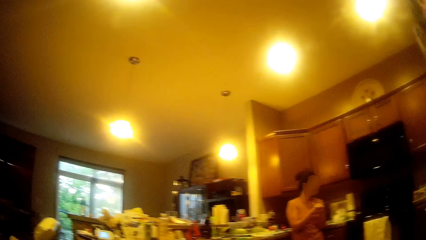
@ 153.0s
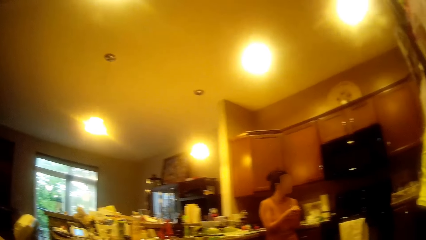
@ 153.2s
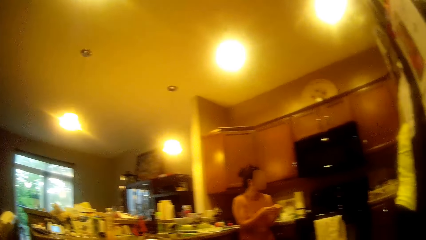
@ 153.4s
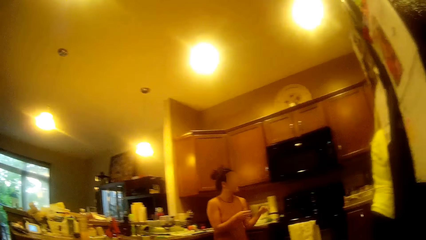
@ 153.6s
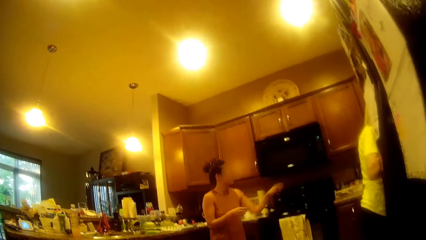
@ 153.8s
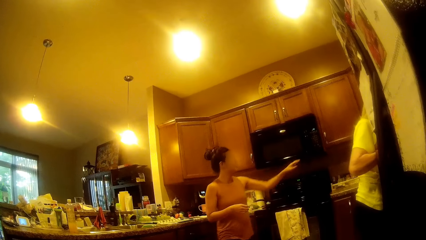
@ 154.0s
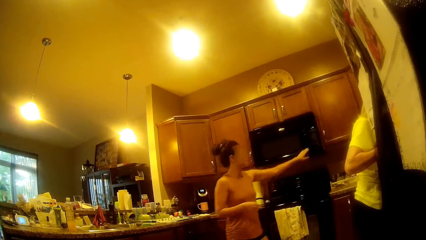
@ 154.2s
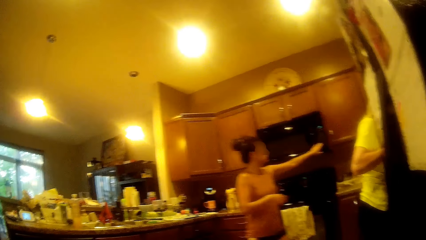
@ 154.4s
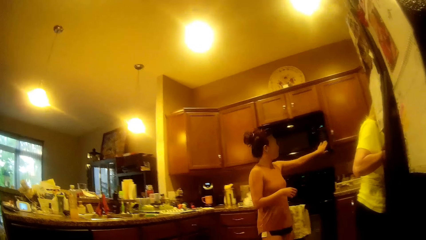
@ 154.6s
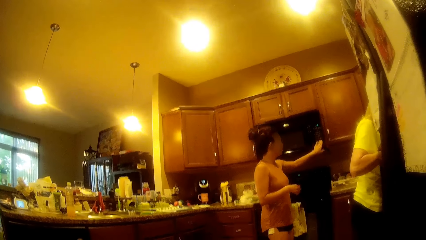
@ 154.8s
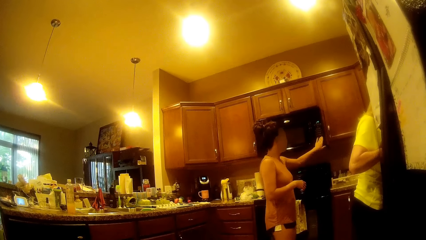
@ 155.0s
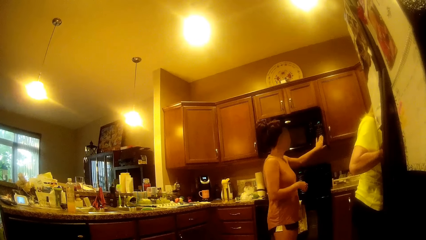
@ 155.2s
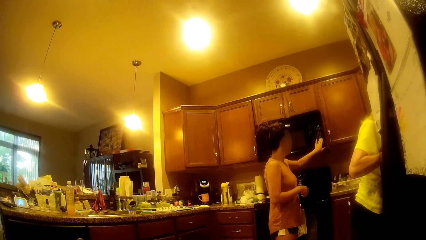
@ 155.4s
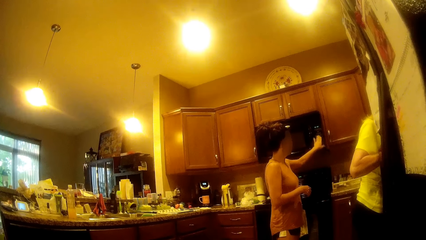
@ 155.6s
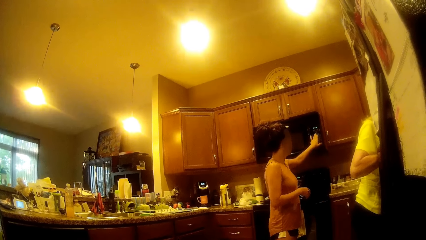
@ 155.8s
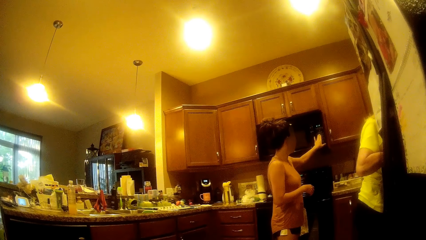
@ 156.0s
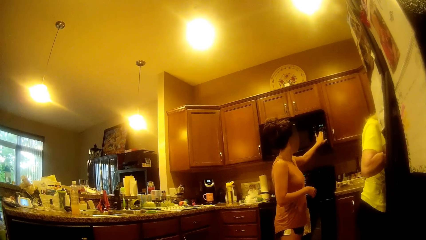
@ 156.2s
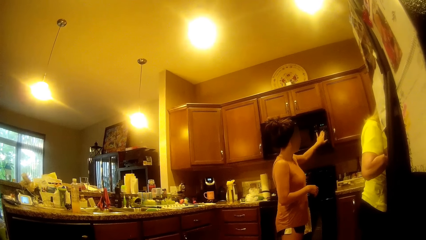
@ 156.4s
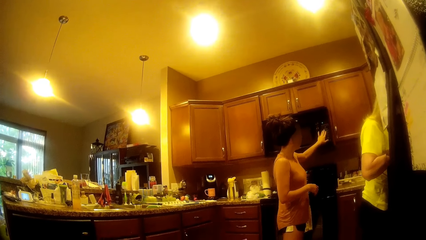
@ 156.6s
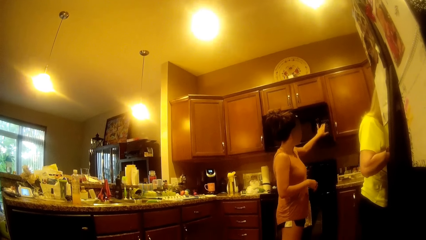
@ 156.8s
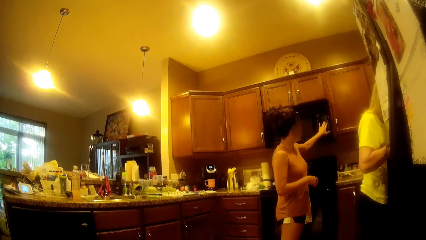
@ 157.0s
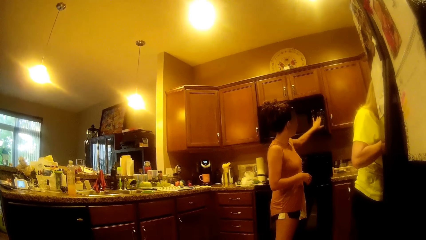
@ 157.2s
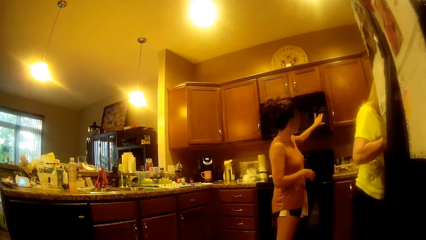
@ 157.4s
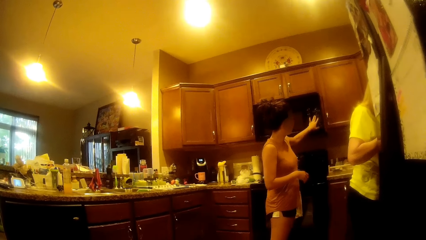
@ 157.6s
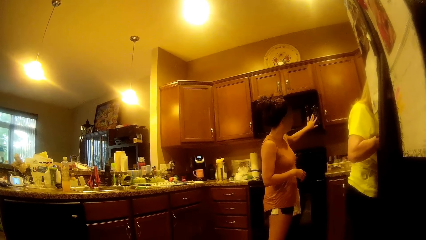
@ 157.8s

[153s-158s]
The woman lifts the hand. The woman presses some buttons on a microwave attached to a top cabinet with her left hand. The camera wearer interacts with the woman.

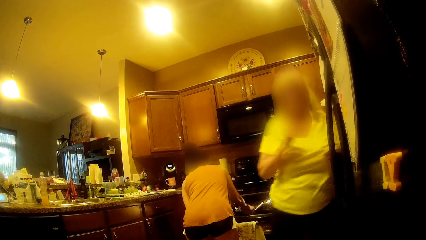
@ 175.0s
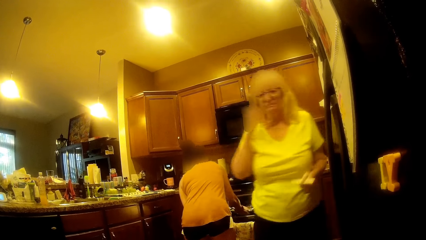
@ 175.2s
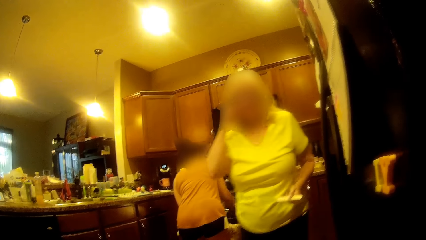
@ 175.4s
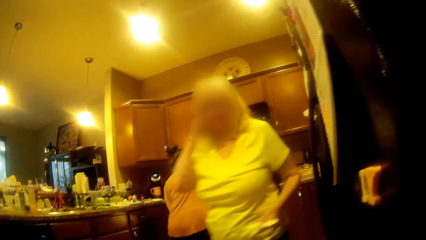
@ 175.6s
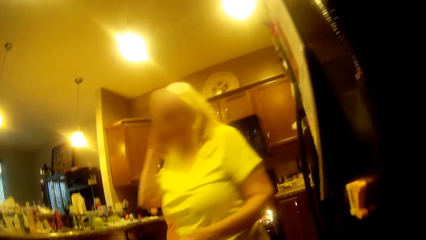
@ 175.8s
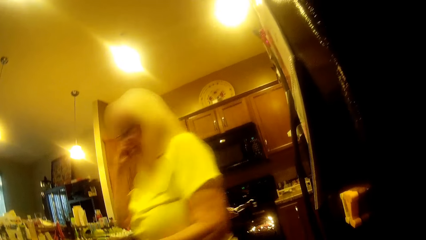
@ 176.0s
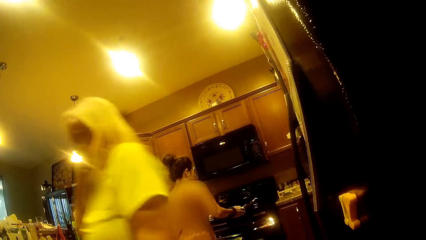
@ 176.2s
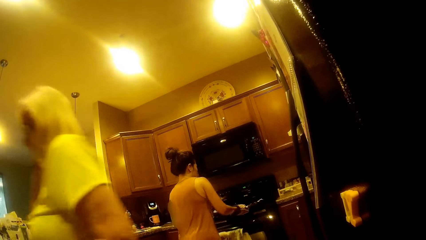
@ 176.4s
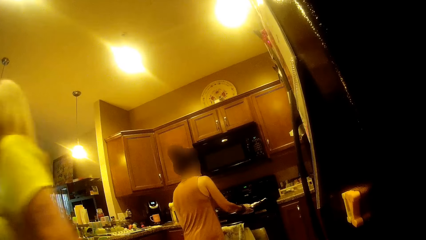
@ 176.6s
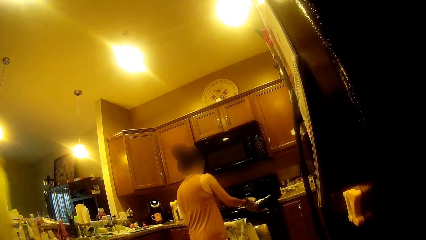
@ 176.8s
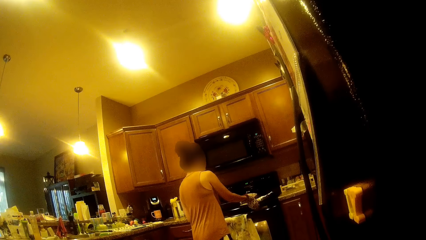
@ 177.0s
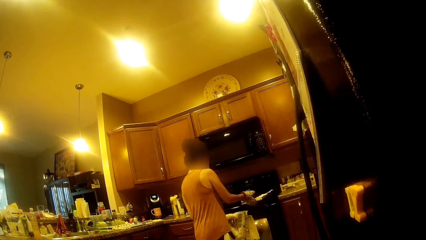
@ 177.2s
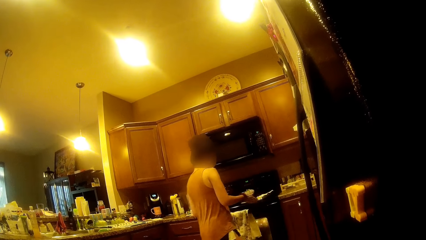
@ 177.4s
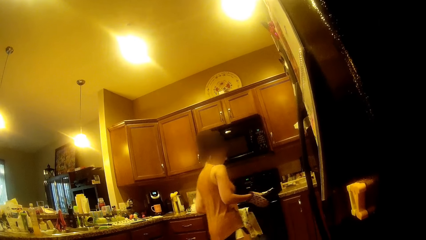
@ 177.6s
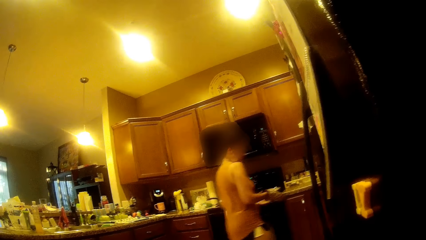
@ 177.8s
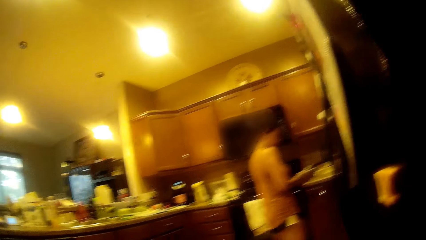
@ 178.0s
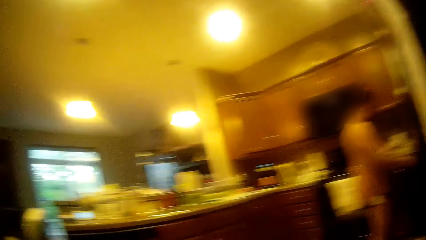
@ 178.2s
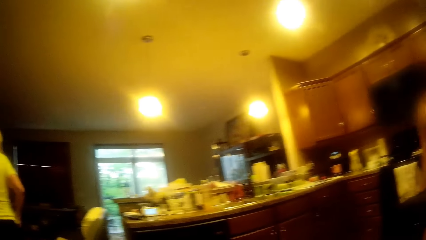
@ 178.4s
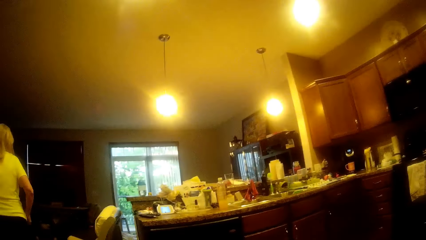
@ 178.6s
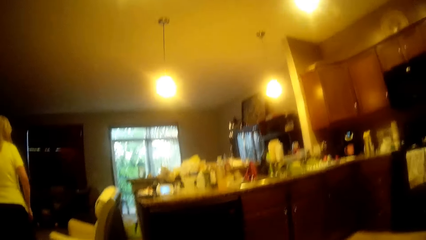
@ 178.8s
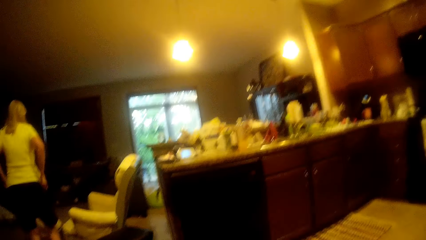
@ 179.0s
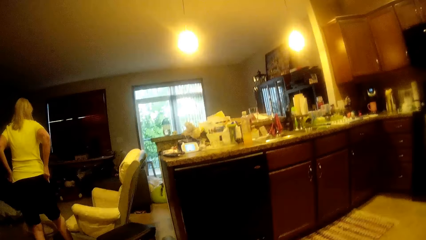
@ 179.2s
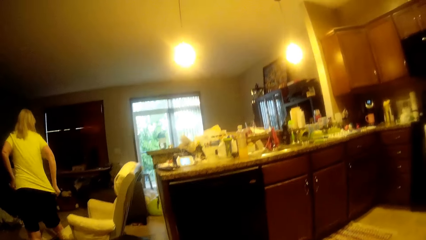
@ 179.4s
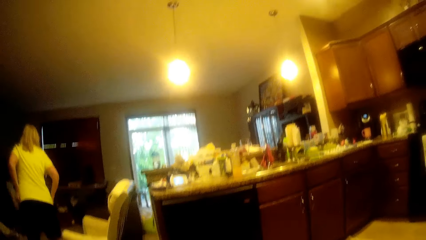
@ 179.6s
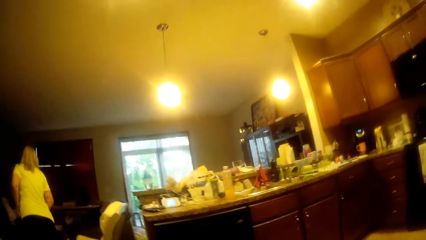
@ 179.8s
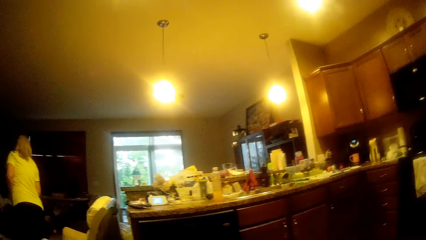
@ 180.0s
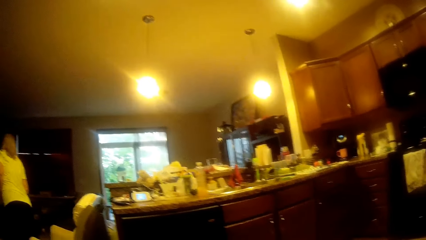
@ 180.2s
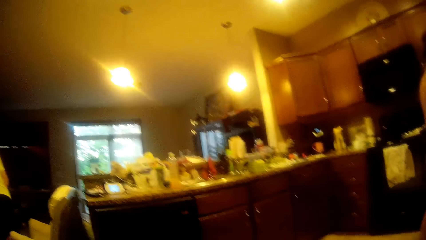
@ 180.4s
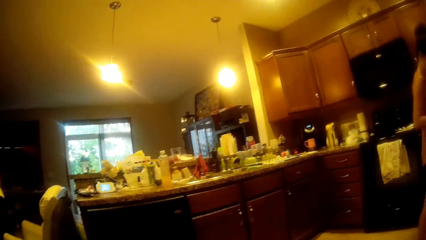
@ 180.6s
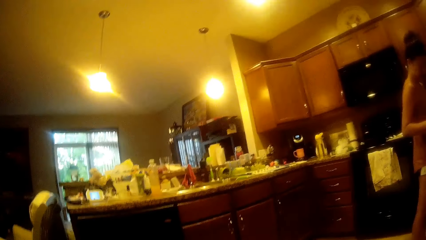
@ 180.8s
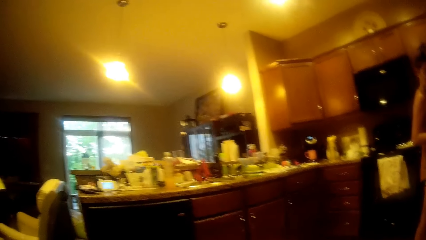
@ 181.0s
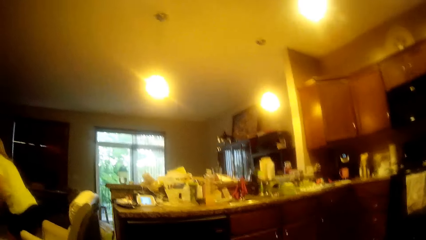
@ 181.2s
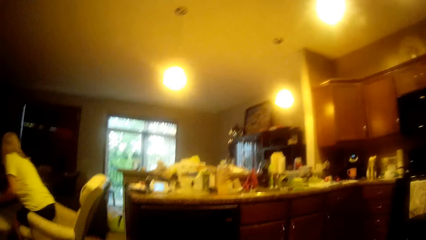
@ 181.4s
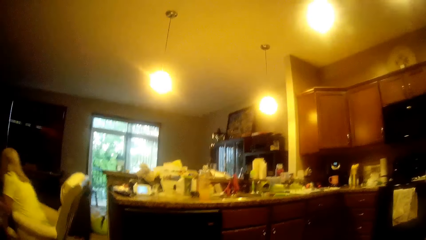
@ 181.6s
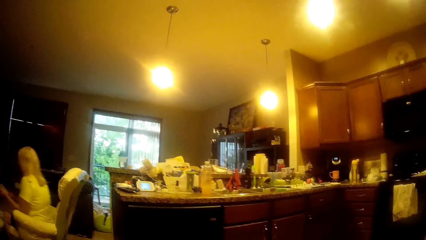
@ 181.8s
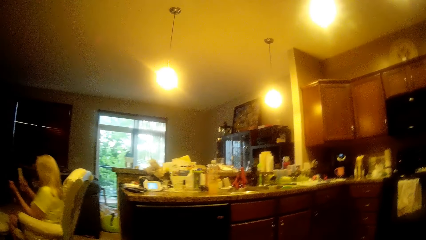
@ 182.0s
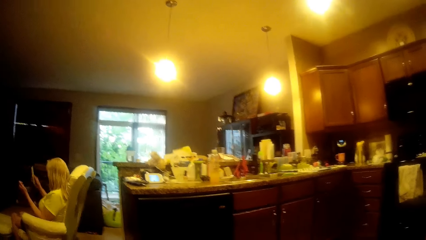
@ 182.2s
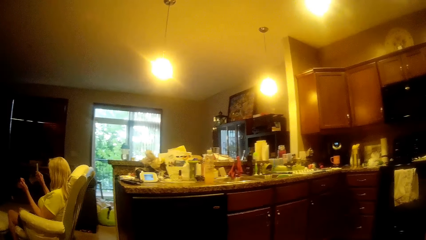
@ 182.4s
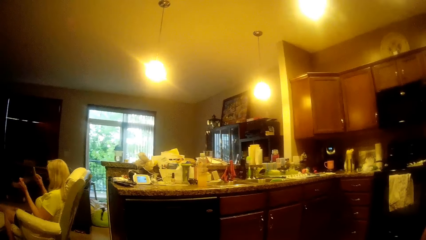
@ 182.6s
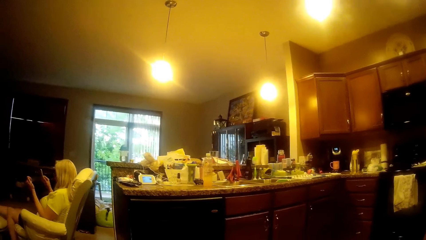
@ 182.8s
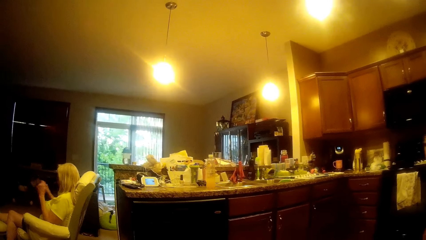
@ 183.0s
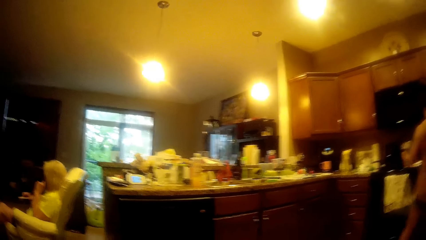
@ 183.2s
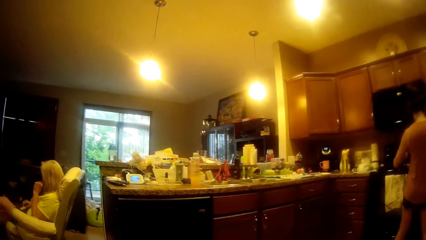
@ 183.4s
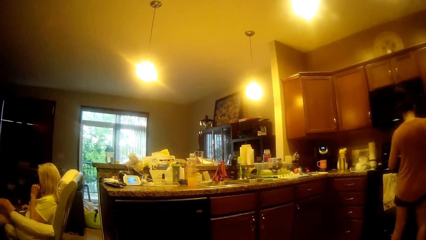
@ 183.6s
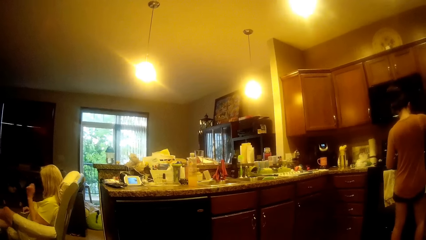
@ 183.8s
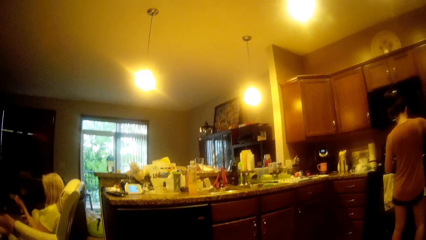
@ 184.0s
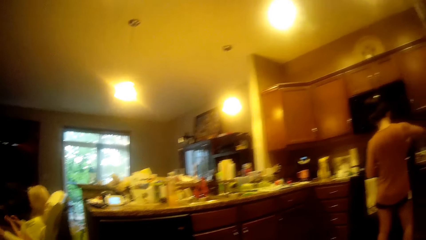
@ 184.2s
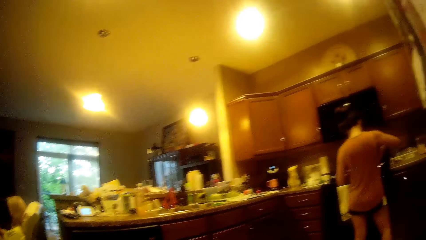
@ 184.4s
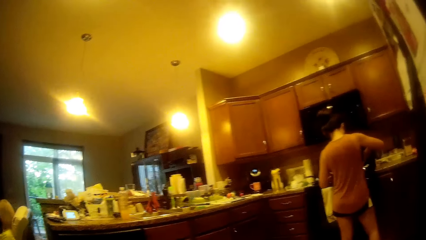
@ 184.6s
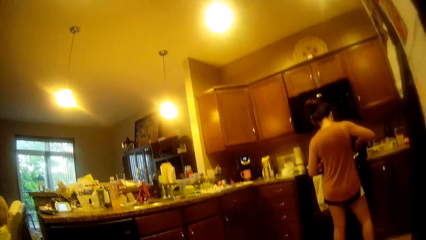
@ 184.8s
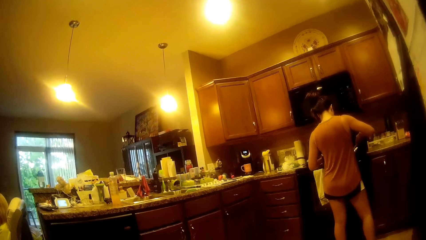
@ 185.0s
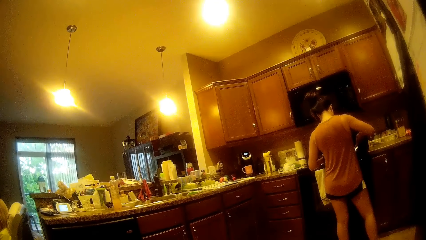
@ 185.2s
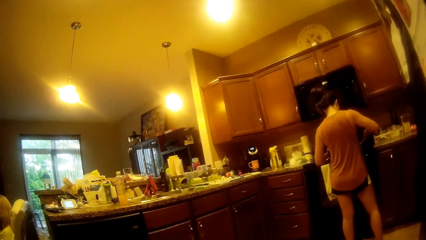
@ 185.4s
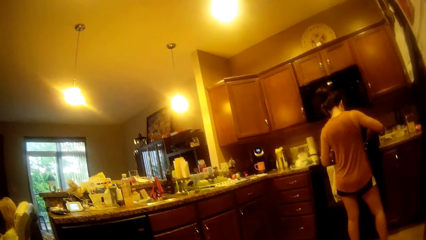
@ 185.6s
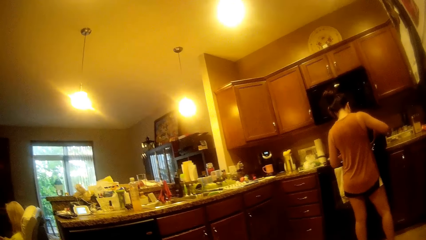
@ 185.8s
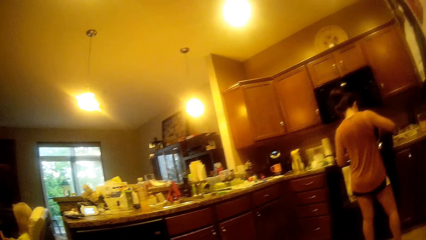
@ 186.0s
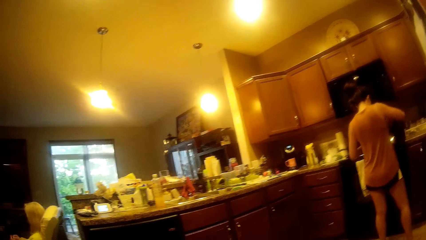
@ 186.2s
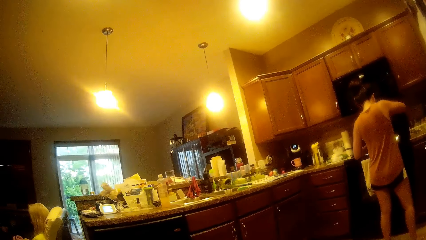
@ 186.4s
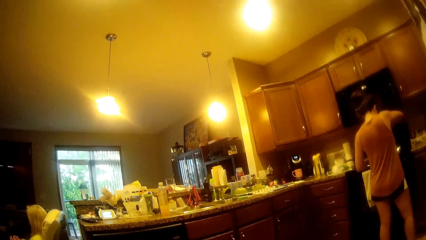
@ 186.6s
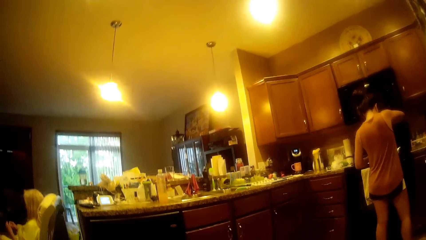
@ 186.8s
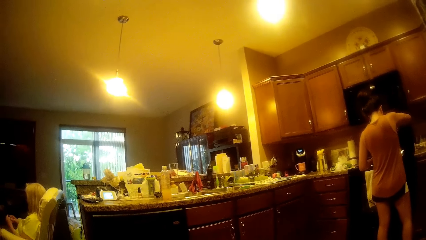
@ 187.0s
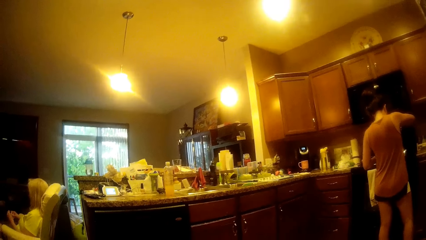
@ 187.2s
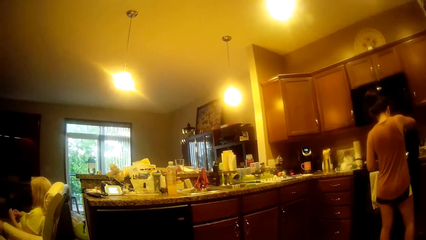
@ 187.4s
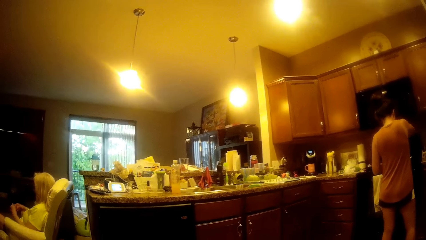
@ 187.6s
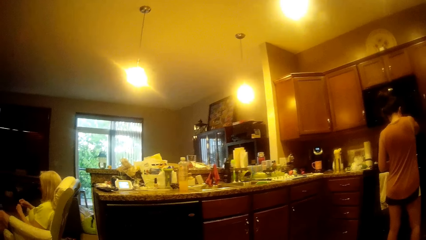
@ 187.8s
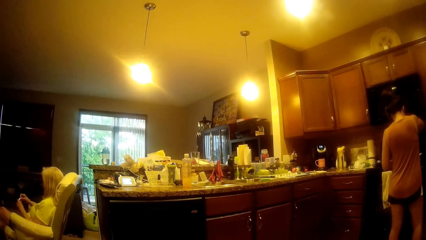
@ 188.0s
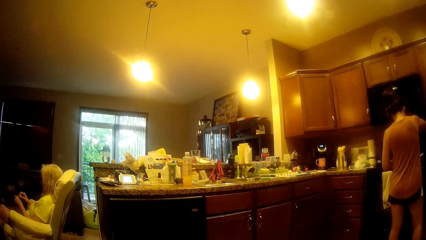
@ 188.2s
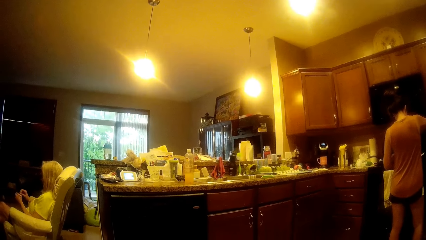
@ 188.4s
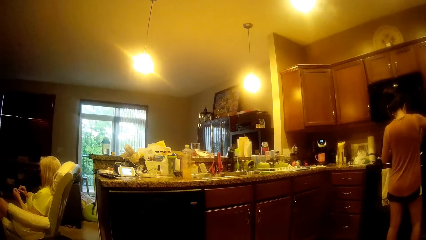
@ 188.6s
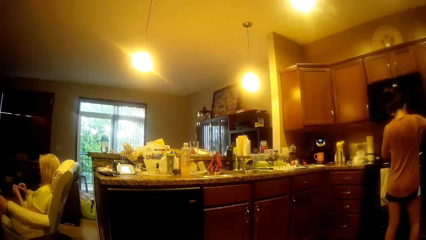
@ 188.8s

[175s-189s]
The woman removes the tray in the oven. Another woman holds a nail clipper in her right hand. The first woman touches her hair with her right hand, drops the oven tray in her right hand on a gas cooker, and closes the oven together with the napkin with her right hand. The other woman moves towards the living room. The other woman walks towards the living room. The first woman walks in the kitchen. The camera wearer looks around. The other woman adjusts her shirt with both hands. The camera wearer interacts with the first woman. The other woman sits on the chair in the living room and crosses both legs on a stool in the living room. The first woman drops a kettle on the gas cooker and mixes something in the tray. The other woman fiddles with the nail clipper in both hands.
